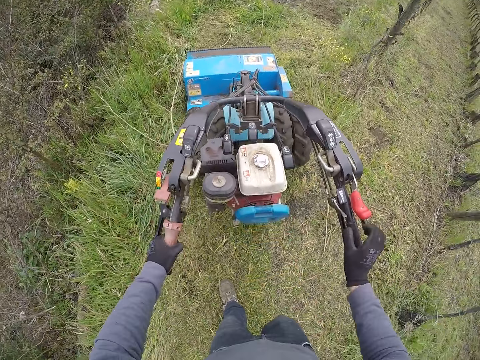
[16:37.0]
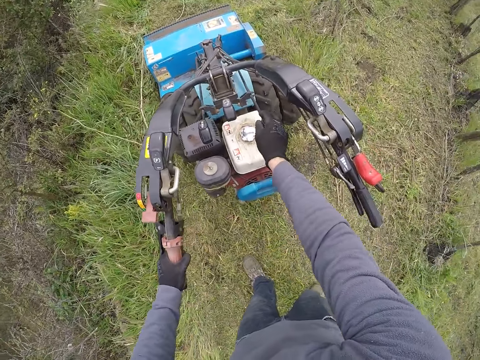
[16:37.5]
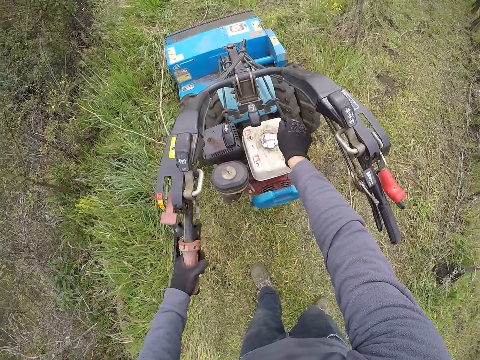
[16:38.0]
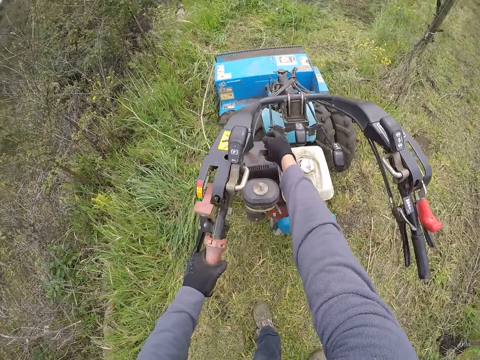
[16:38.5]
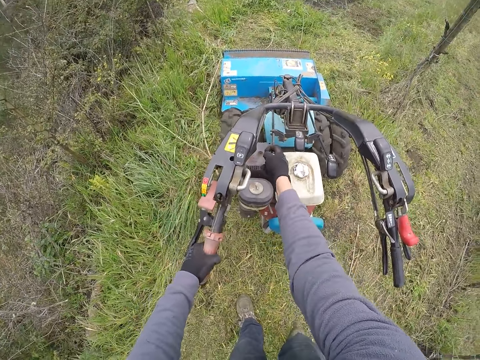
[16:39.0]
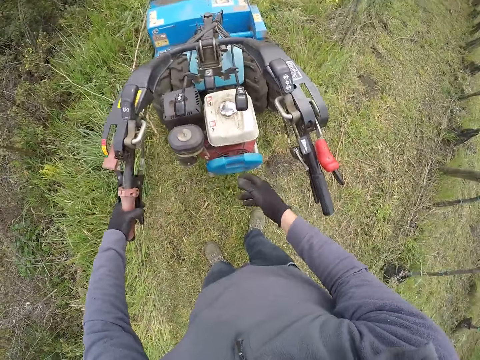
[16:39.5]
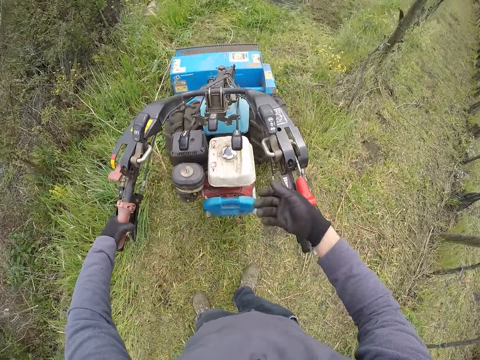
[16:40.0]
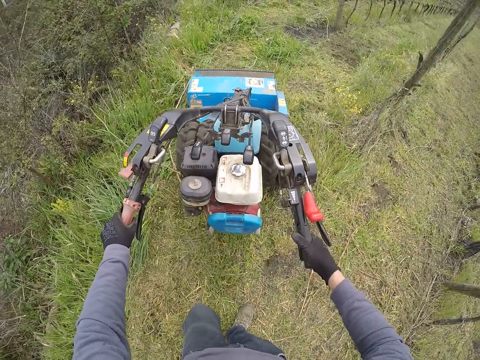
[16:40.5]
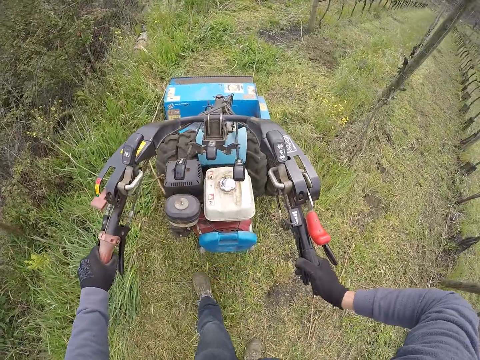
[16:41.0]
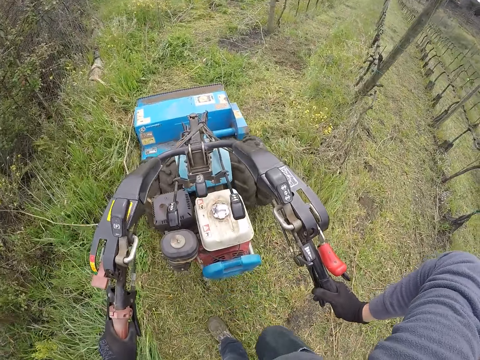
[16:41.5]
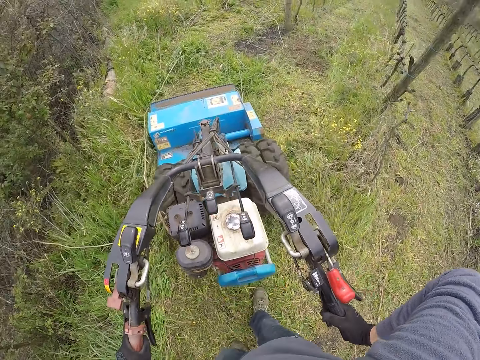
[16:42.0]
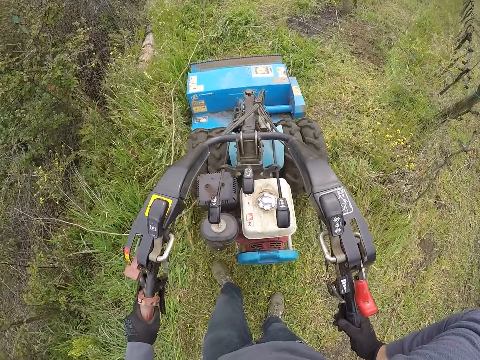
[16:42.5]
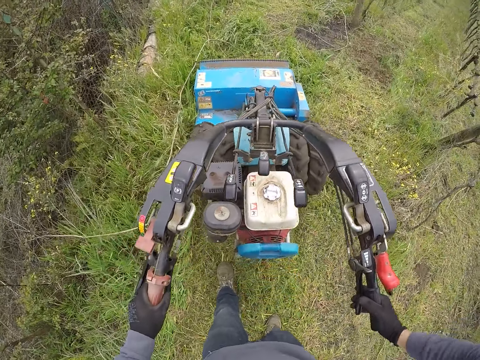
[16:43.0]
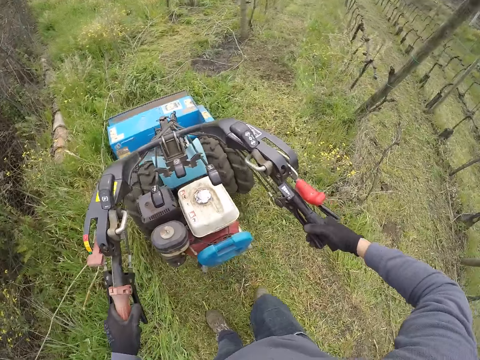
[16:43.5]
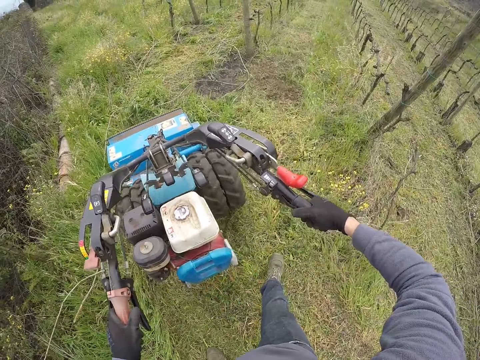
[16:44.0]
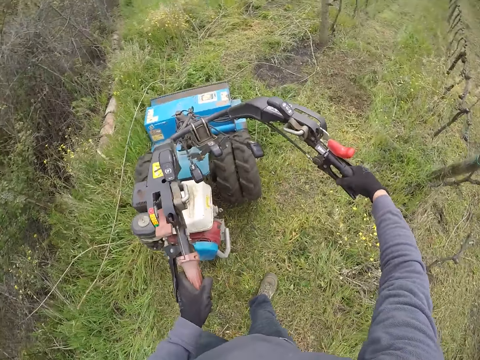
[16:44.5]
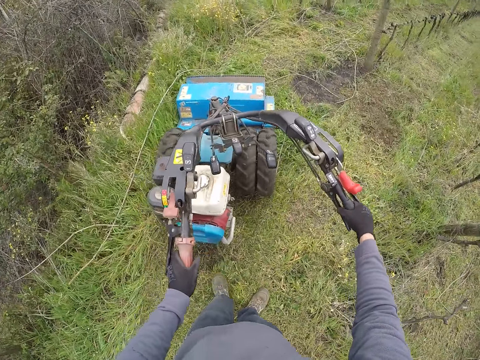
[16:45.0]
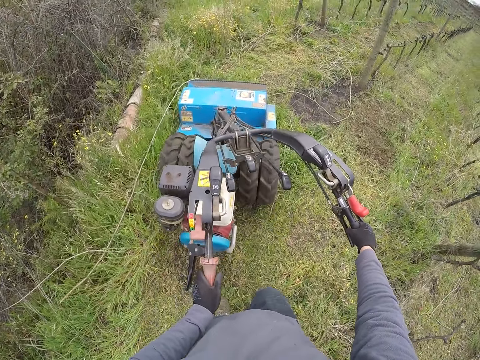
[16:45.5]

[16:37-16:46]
The camera wearer operates the right starter cord of the lawn mower with his right hand. He adjusts the lever adjustment. He operates the left starter cord of the lawn mower with his right hand. He mows grasses on the field with the lawn mower.

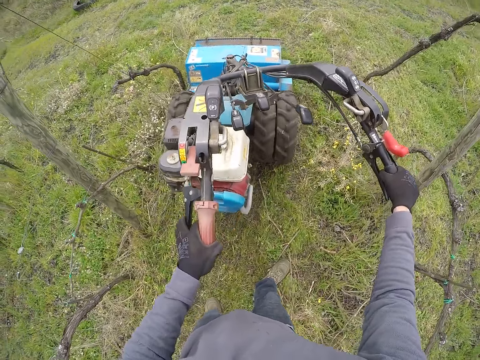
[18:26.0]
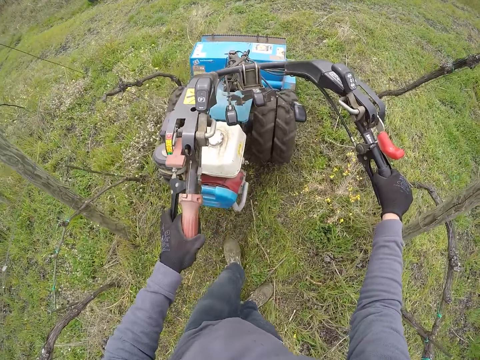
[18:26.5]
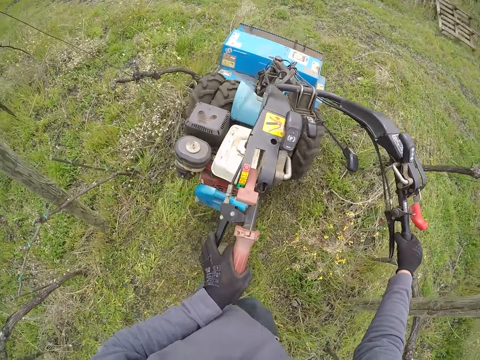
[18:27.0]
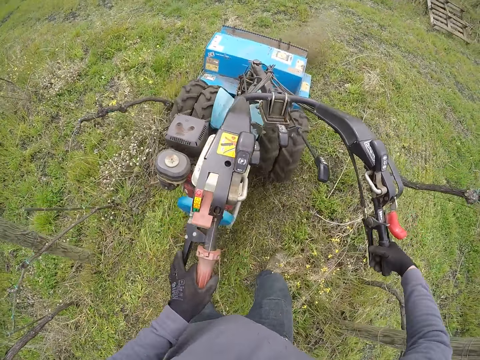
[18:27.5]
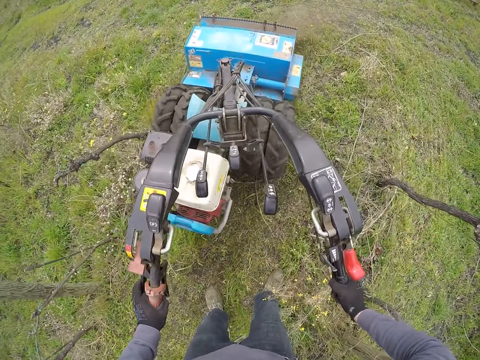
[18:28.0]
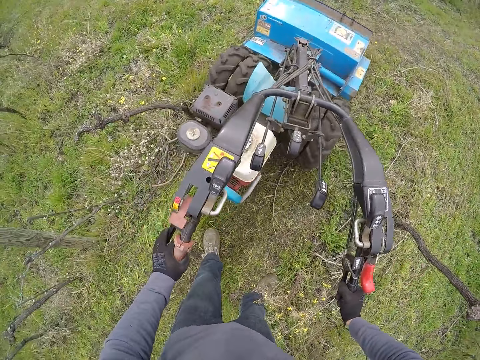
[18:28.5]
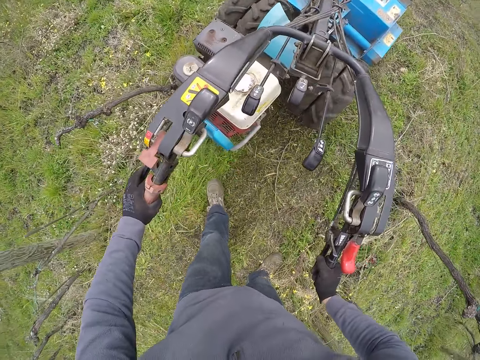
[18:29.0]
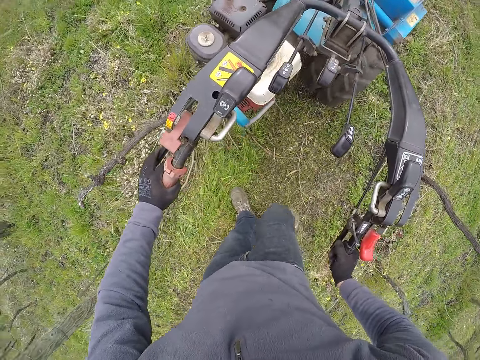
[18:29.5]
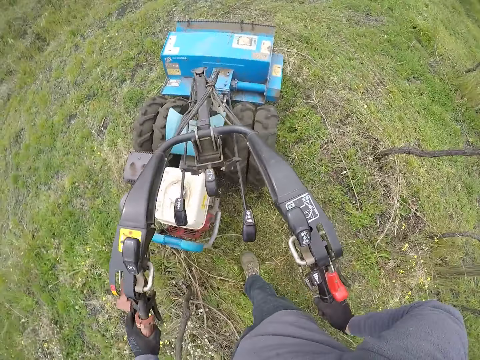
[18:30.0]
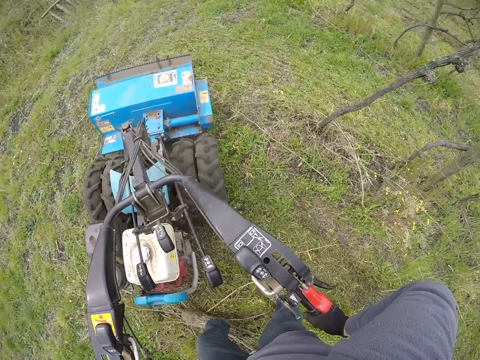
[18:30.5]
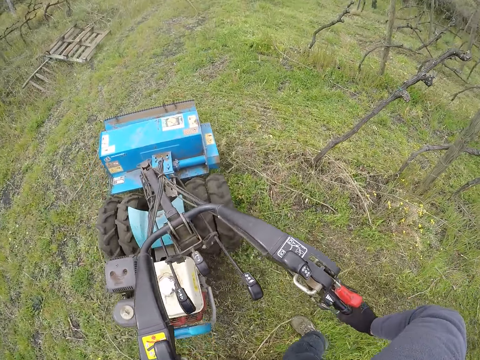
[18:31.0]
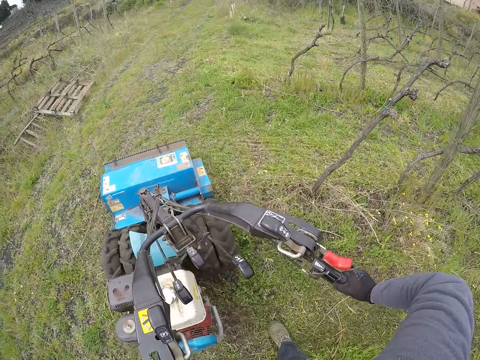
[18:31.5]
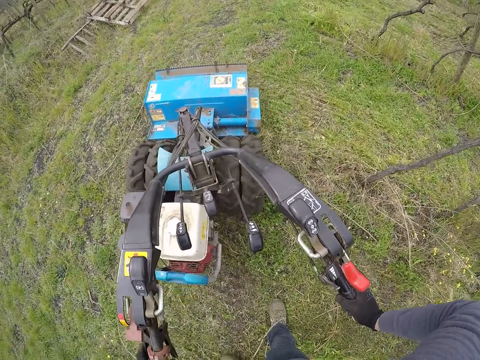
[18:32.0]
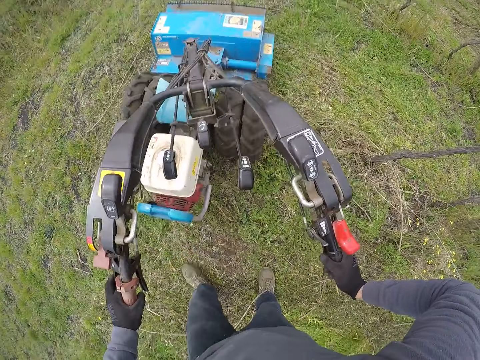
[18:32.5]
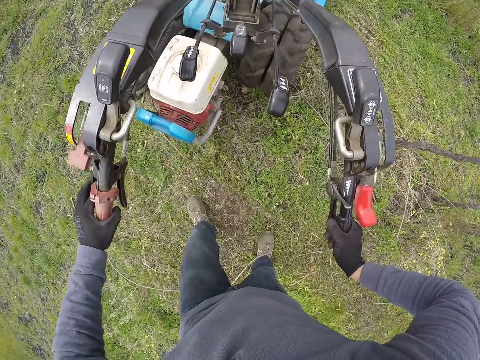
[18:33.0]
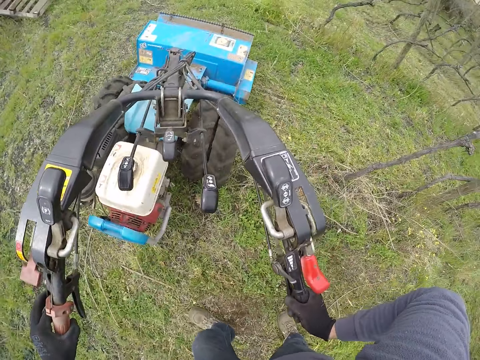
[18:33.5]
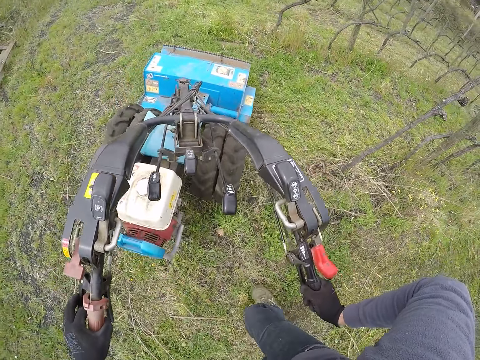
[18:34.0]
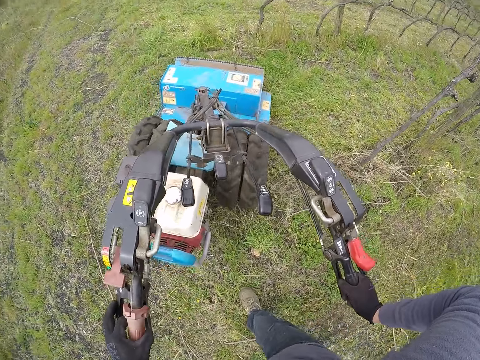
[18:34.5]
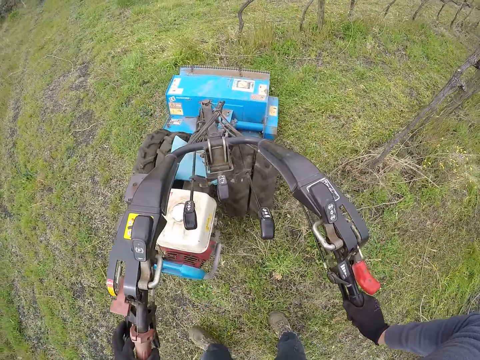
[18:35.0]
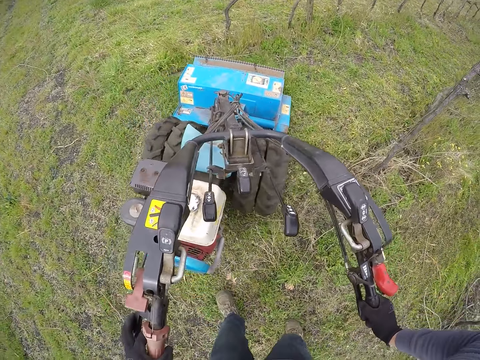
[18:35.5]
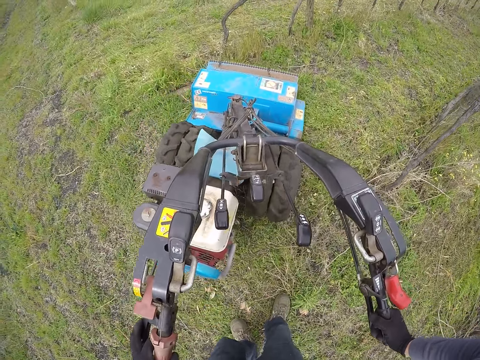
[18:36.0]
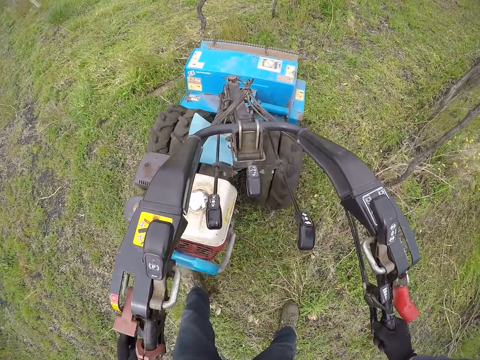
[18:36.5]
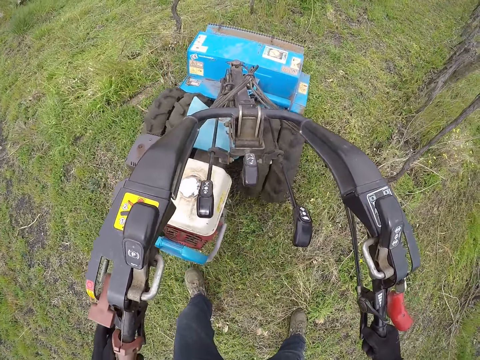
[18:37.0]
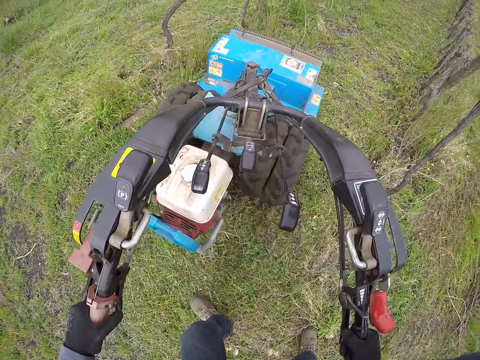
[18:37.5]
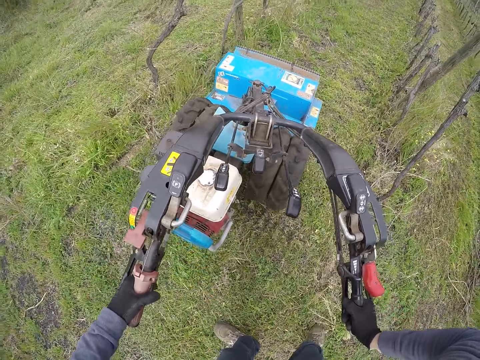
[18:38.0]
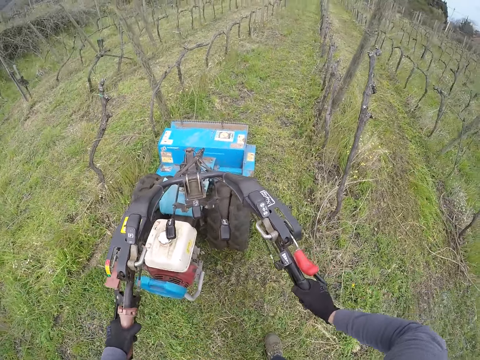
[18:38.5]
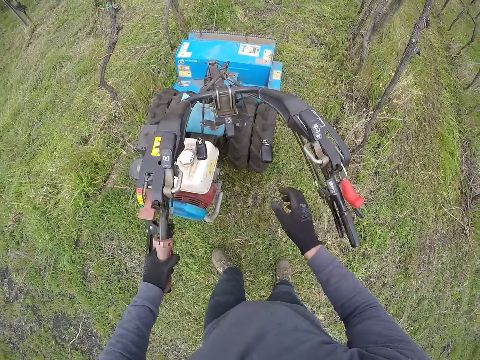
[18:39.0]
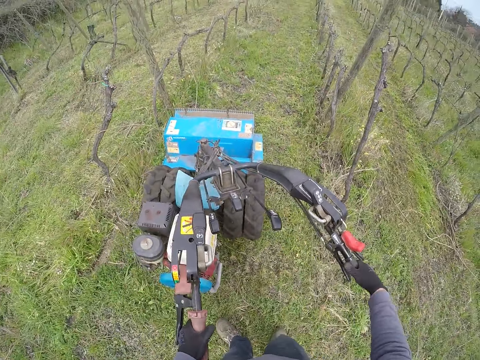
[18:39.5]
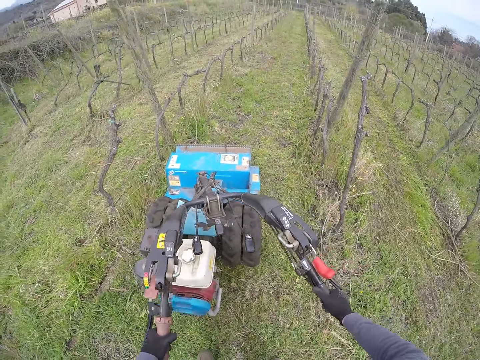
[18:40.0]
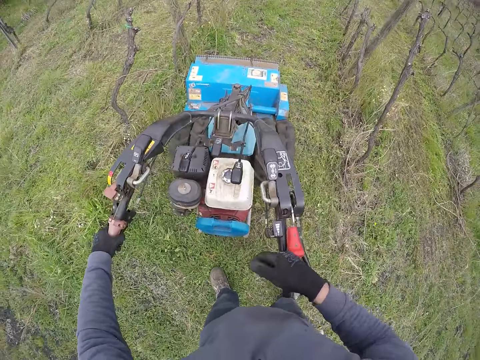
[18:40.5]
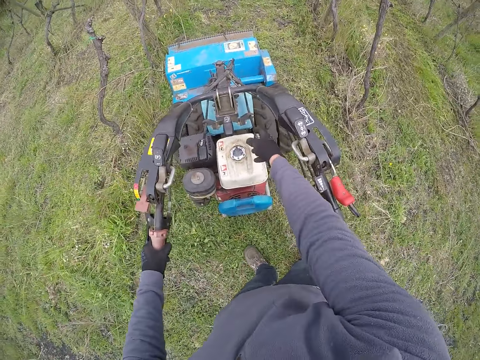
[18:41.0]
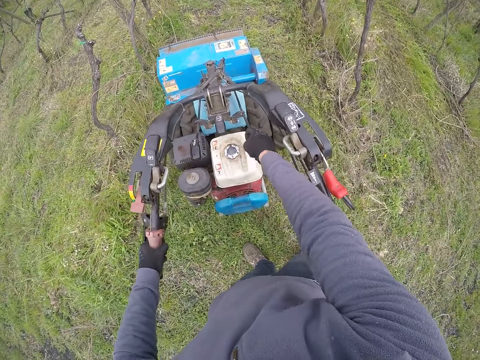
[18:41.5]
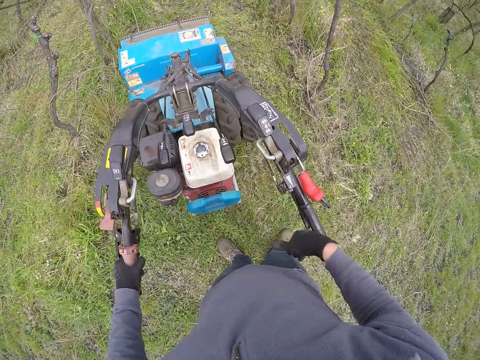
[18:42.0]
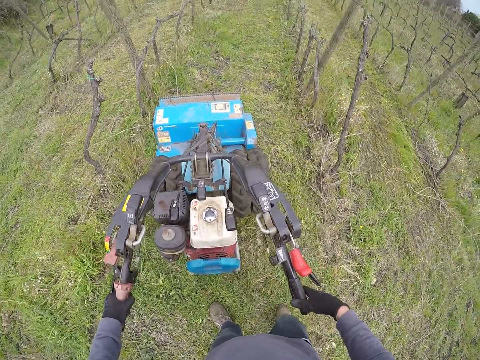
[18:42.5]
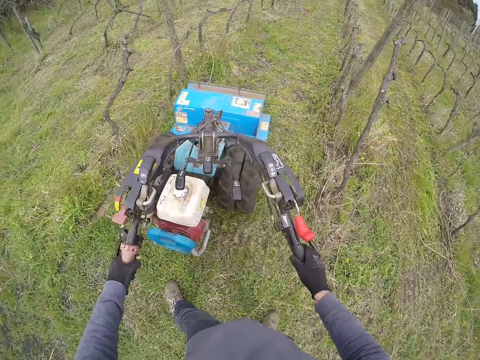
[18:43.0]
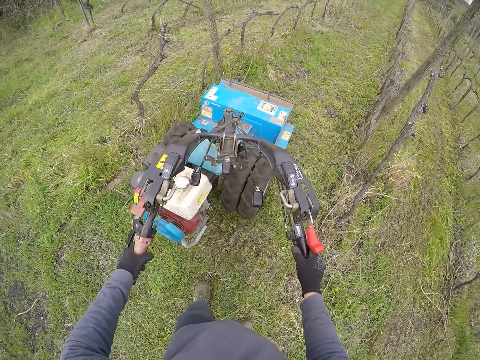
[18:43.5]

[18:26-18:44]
The camera wearer turns a lawn mower. He cuts grass with the lawn mower. He holds the handle of the lawnmower with his right hand. He pulls a lever on the lawnmower with his right hand. He adjusts the lawn mower. He holds the handle of the lawnmower with his right hand. He cuts grass with the lawn mower.
